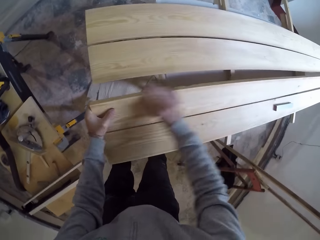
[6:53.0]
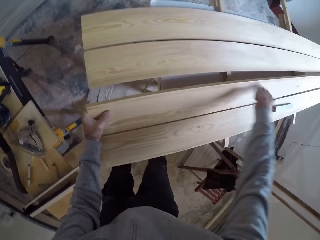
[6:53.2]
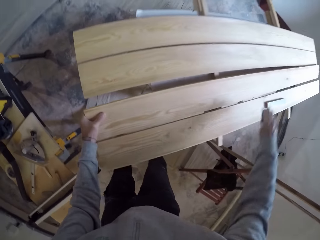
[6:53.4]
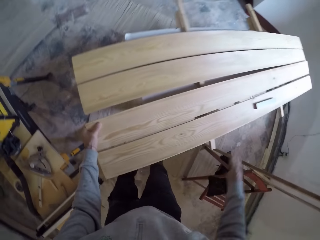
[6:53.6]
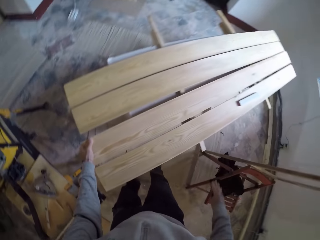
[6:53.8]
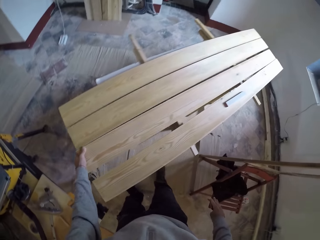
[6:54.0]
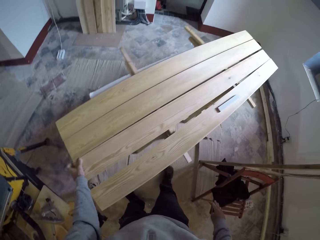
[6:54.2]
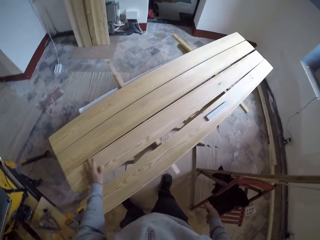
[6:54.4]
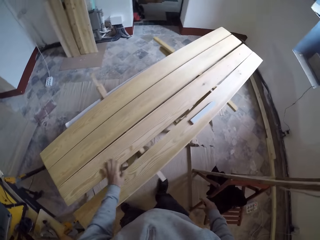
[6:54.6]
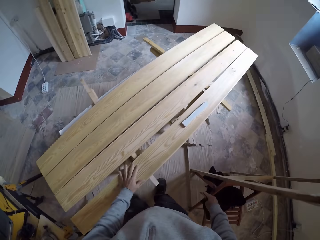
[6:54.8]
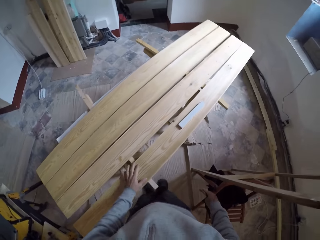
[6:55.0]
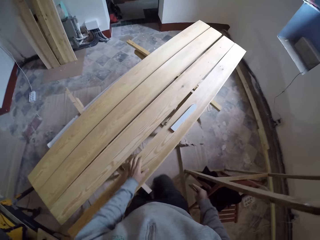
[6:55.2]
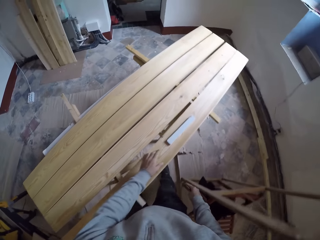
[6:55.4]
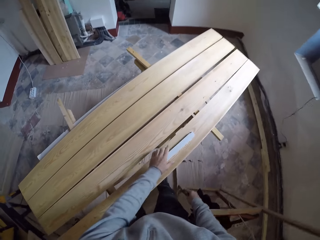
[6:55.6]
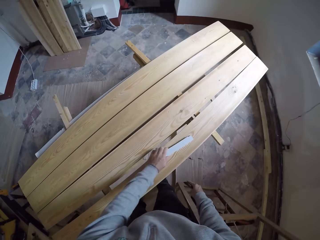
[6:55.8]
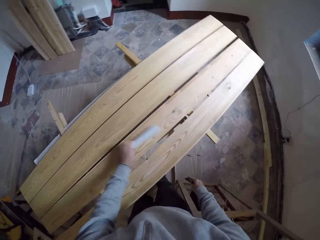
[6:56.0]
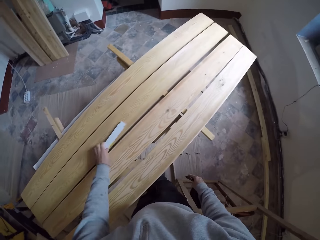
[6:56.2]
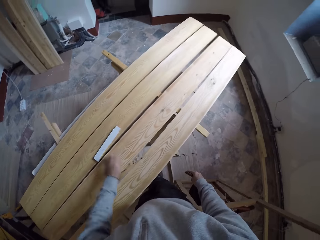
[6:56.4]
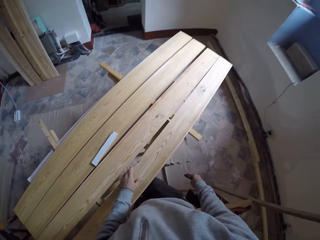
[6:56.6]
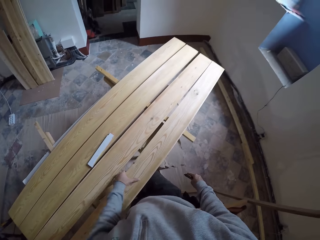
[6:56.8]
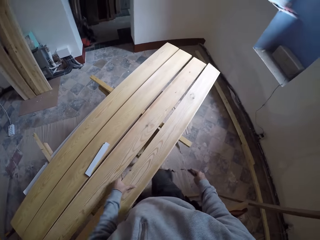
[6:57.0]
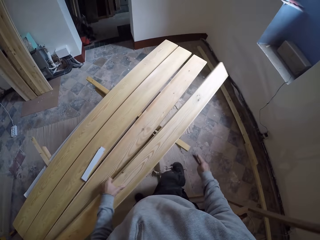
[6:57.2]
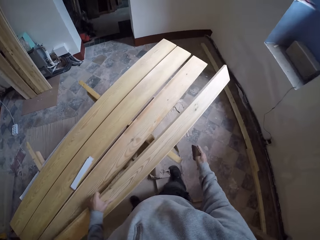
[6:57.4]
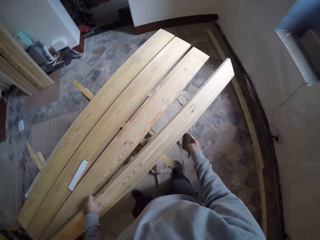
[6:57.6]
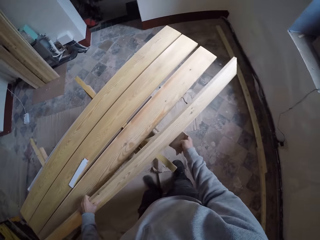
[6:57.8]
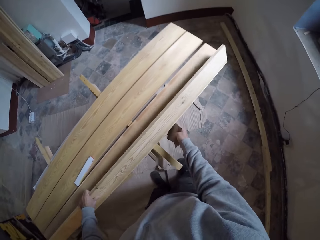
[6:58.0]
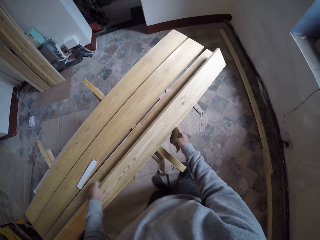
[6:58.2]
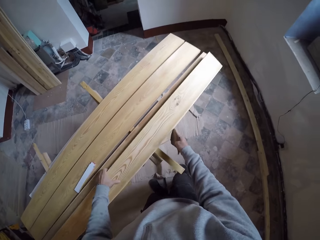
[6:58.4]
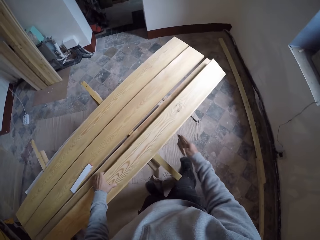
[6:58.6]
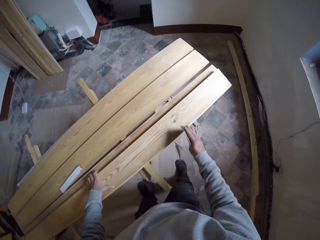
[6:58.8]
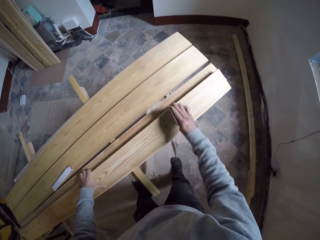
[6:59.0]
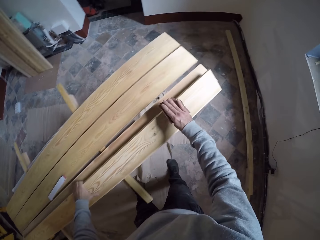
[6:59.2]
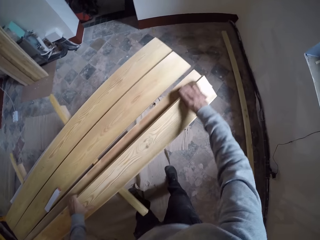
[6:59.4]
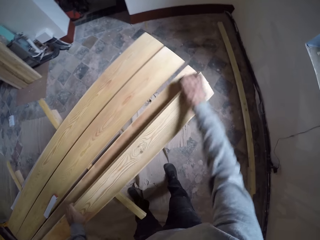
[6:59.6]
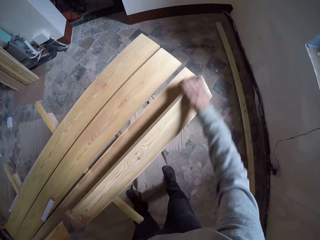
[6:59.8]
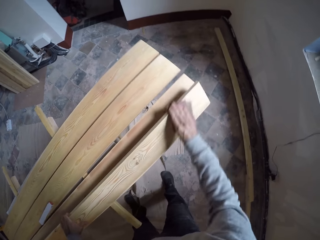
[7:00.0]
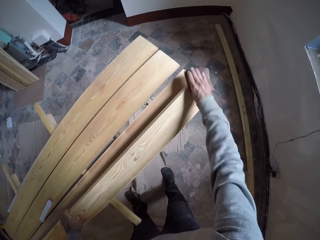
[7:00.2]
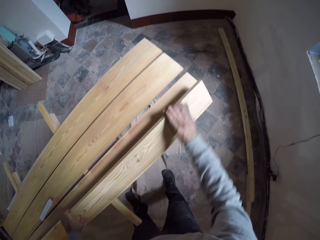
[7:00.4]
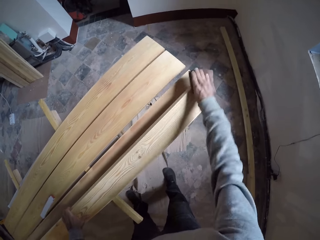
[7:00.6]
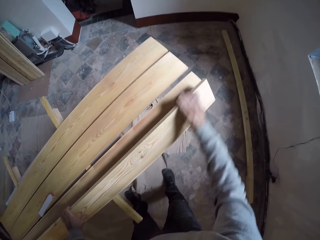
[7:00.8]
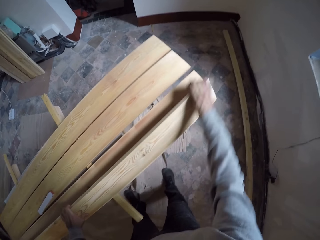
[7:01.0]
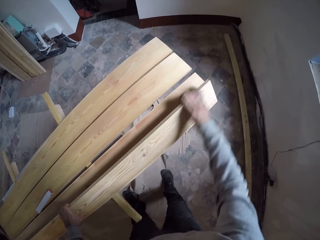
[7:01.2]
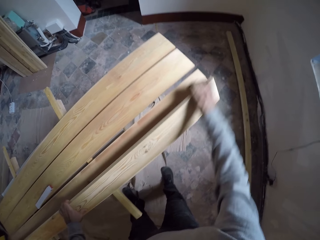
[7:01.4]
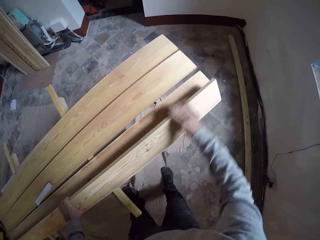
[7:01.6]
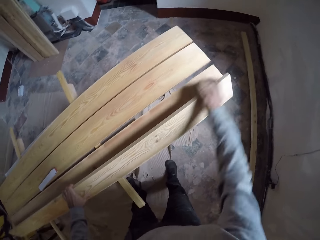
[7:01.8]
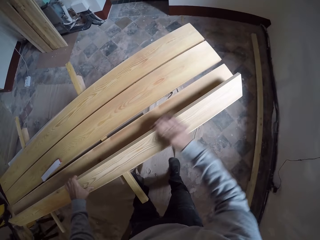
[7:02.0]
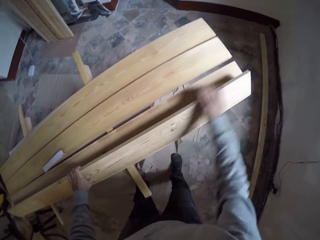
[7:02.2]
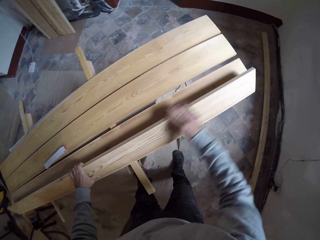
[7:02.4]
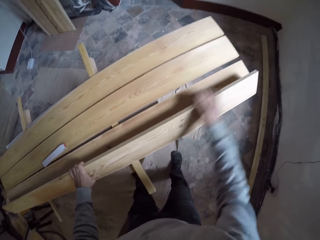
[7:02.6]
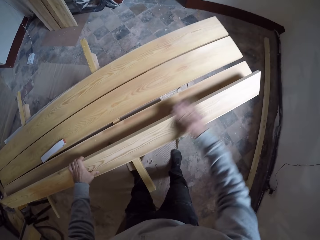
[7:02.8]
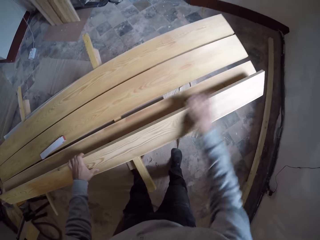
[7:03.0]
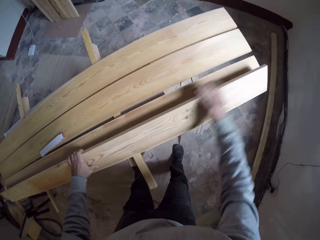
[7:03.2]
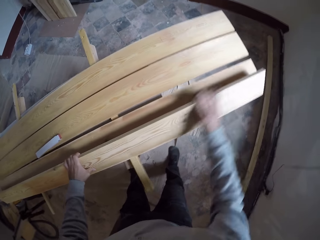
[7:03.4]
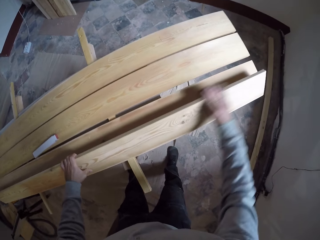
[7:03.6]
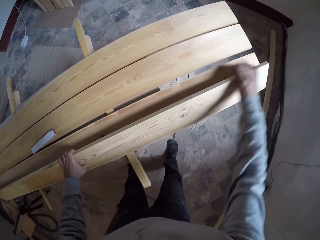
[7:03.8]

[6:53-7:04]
The camera wearer drops wood. They walk in the room, move the wood, lift the wood, hold the wood and sand the wood with sandpaper.

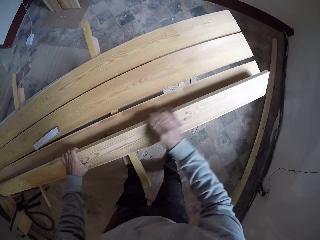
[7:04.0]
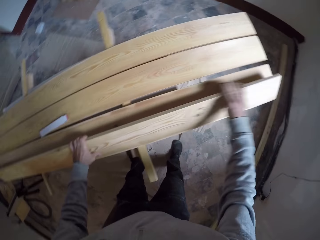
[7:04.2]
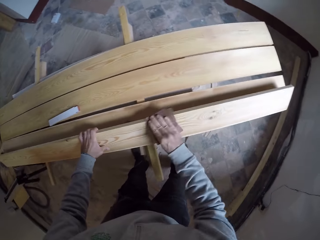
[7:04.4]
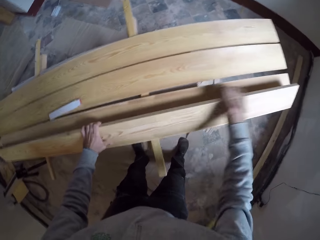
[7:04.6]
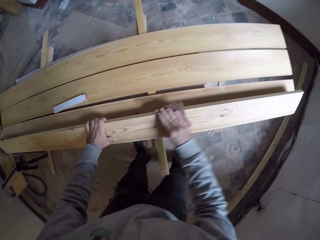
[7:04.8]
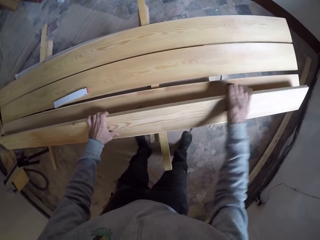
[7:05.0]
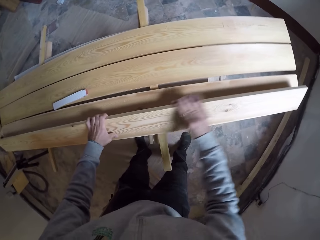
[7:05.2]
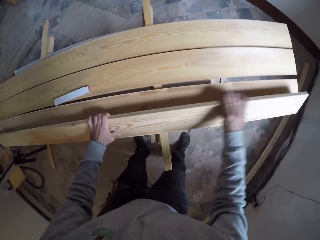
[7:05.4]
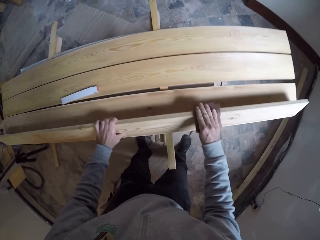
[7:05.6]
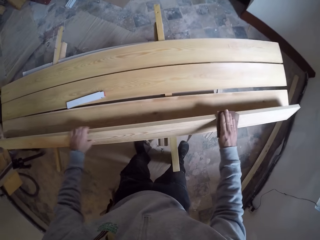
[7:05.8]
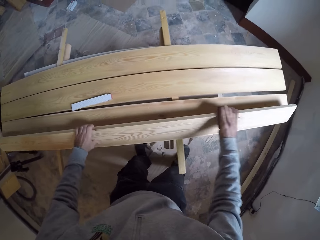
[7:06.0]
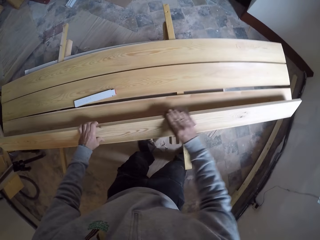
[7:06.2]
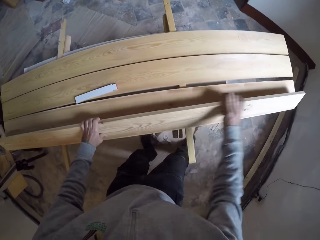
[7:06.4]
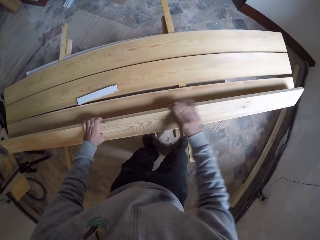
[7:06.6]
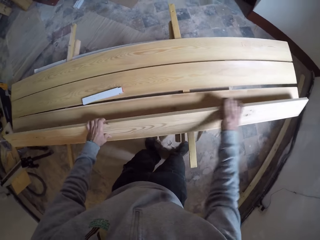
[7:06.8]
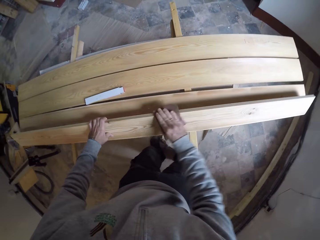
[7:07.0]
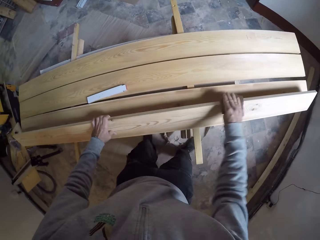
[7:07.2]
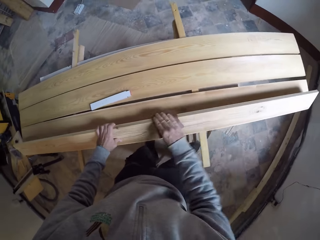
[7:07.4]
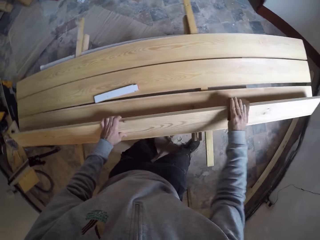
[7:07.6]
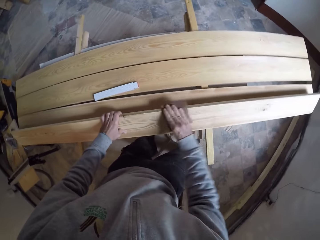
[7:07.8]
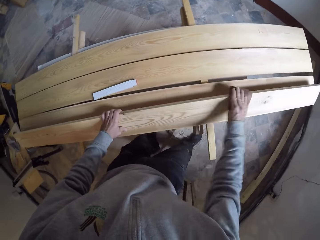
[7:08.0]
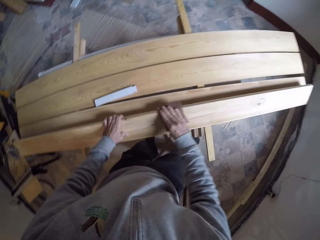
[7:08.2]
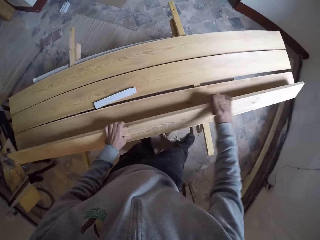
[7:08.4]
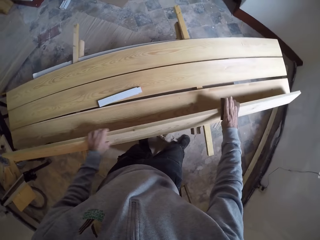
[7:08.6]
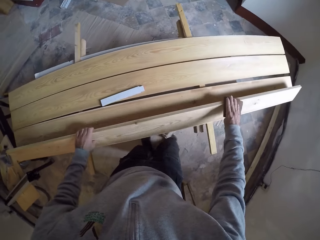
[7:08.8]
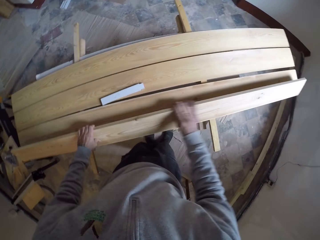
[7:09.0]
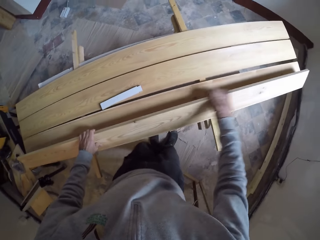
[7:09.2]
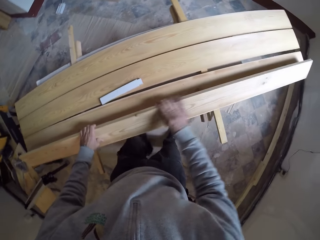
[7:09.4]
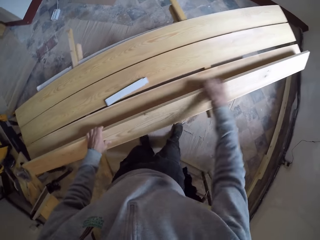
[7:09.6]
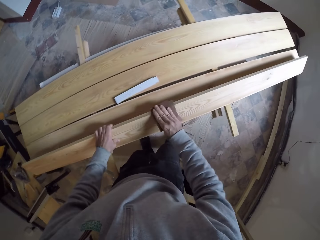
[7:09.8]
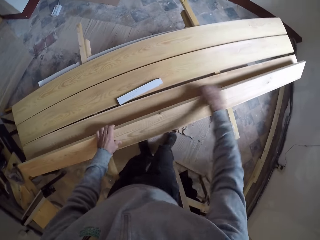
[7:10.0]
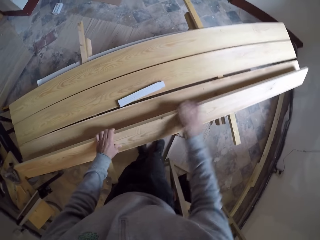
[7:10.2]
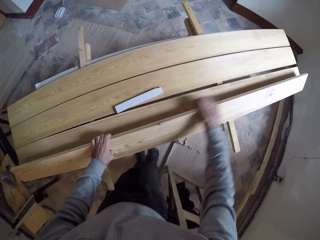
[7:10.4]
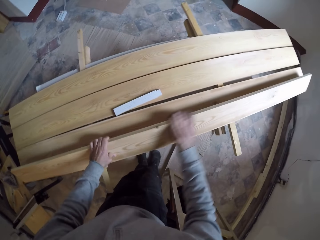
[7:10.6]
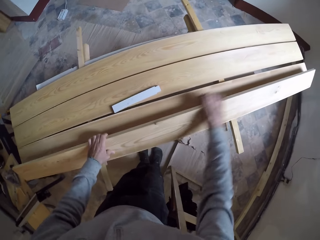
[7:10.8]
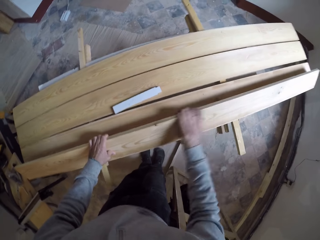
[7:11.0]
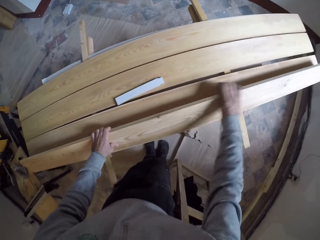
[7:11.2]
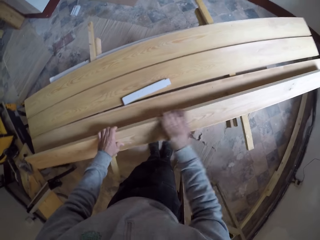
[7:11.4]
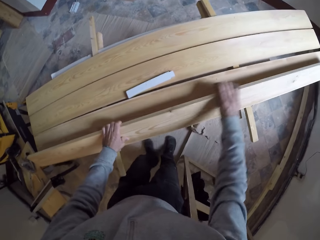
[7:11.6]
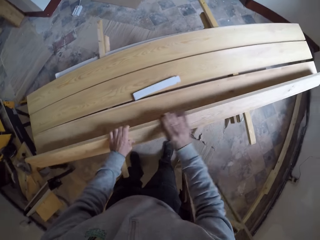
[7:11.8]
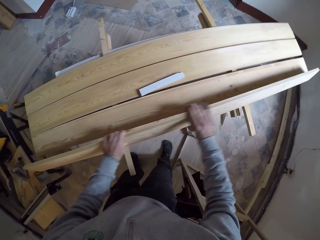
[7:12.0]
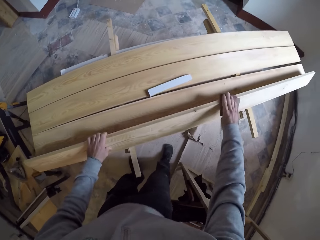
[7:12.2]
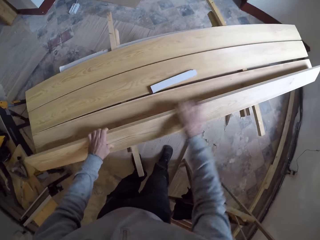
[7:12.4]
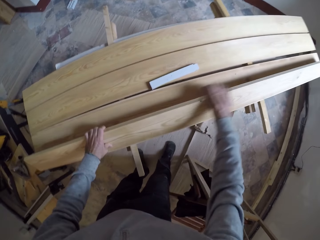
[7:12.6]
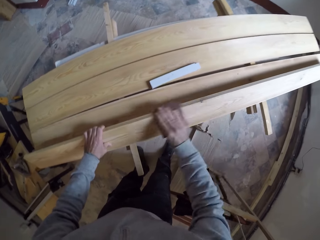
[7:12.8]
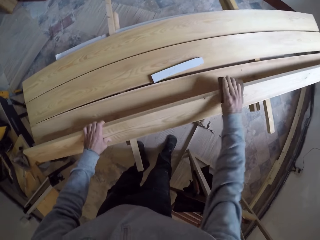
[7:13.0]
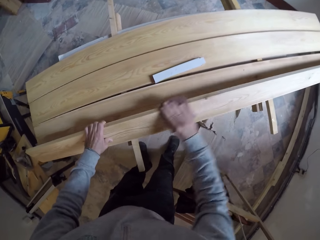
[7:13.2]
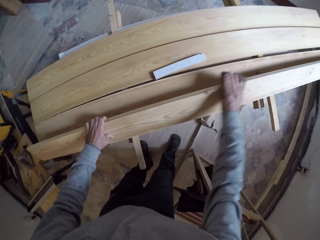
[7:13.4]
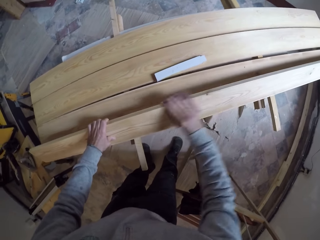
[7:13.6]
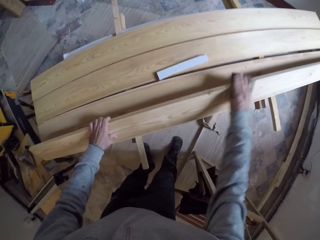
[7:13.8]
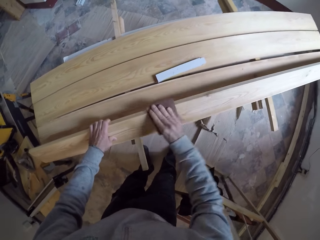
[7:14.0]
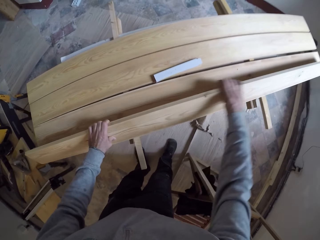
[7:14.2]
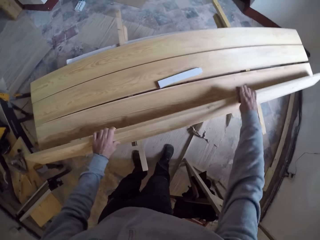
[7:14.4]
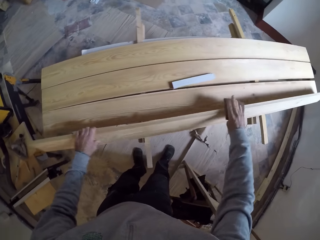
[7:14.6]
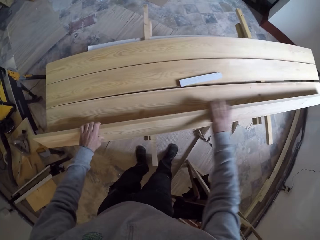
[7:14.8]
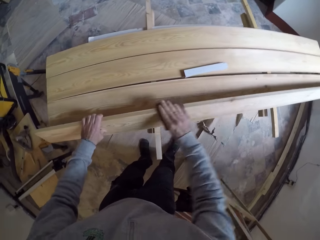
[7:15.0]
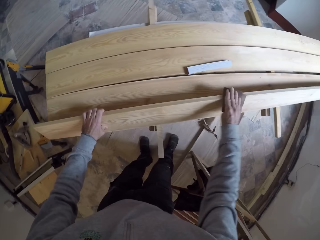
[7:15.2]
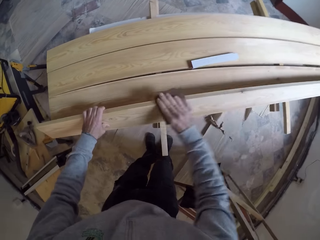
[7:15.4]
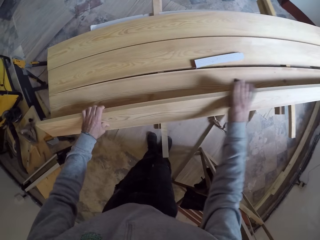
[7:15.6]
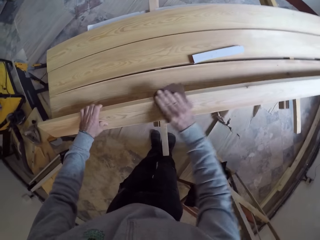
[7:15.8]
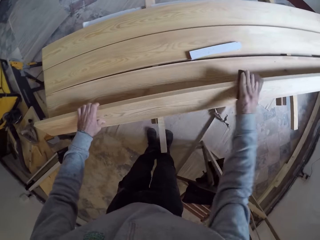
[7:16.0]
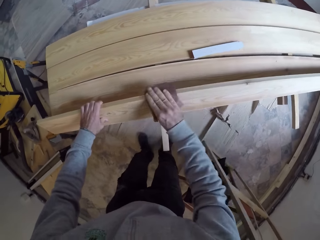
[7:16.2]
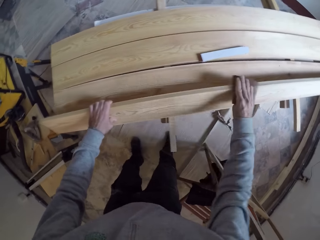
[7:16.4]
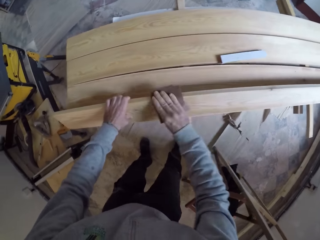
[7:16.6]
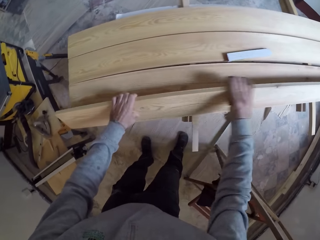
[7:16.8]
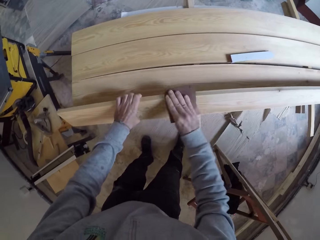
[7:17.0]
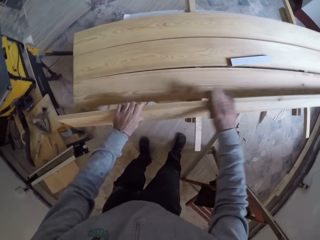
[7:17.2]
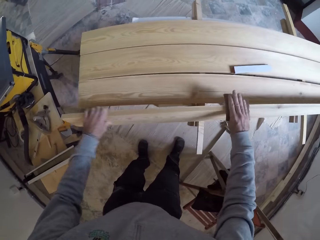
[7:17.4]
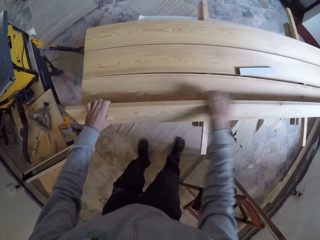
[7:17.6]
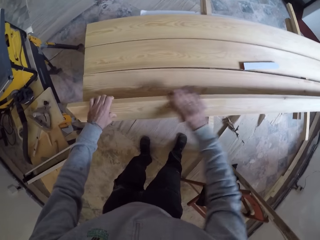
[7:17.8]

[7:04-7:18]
The camera wearer sands wood with sandpaper. They lift up the wood and sand the wood with sandpaper.
